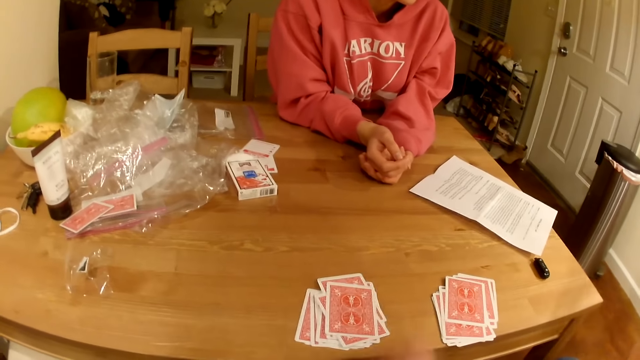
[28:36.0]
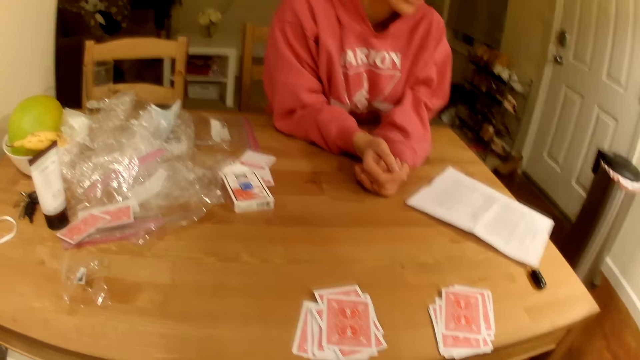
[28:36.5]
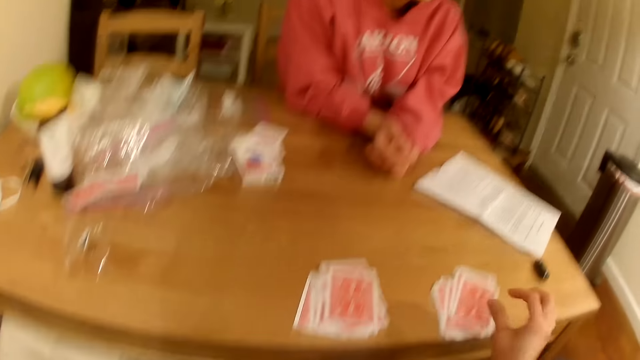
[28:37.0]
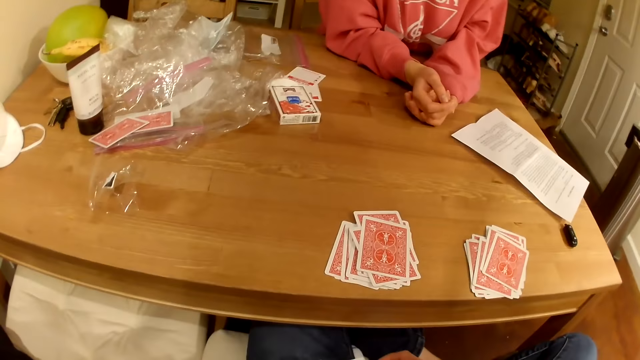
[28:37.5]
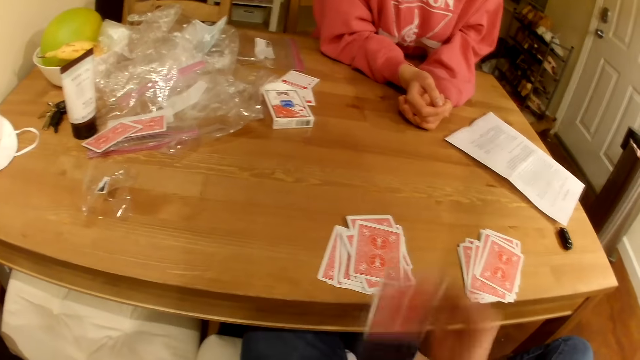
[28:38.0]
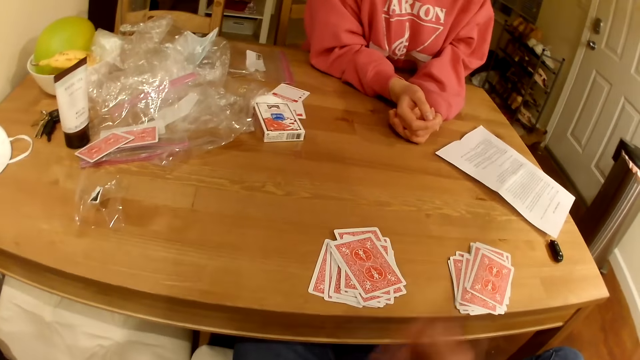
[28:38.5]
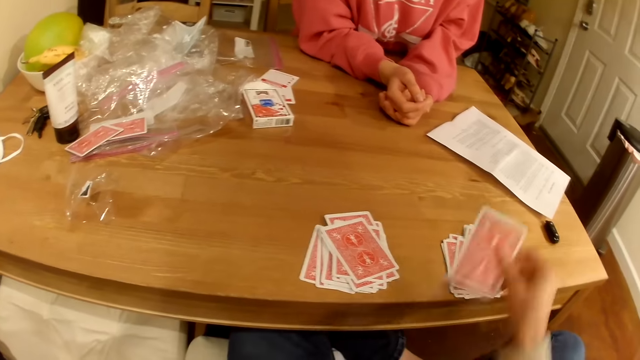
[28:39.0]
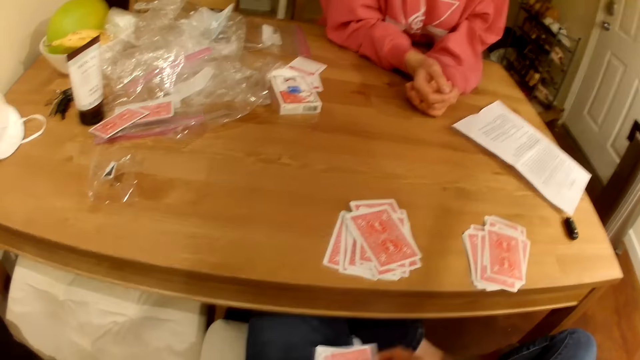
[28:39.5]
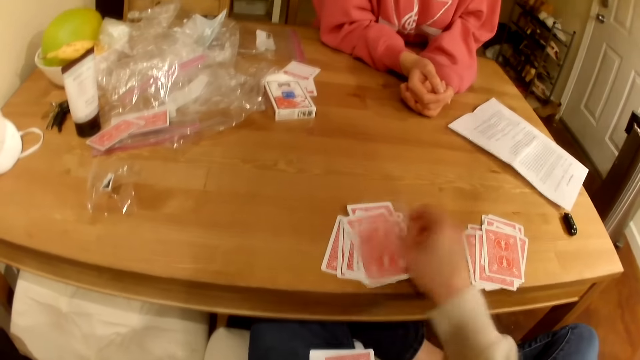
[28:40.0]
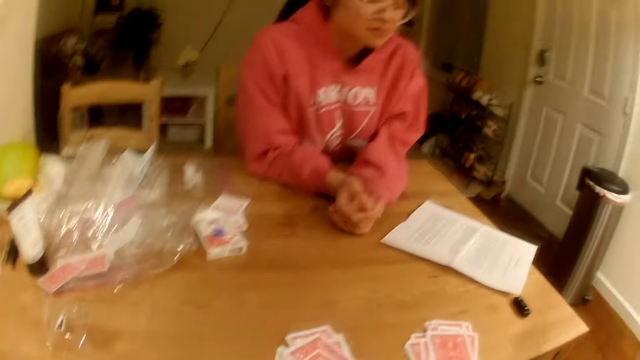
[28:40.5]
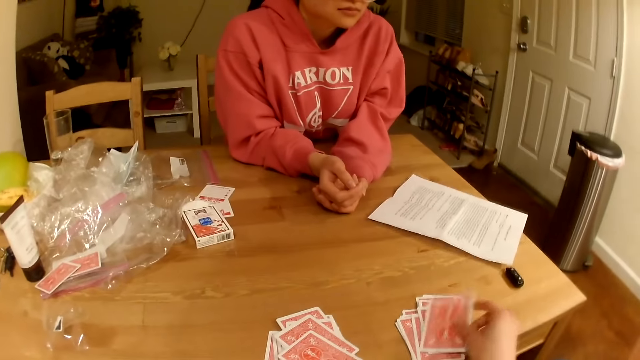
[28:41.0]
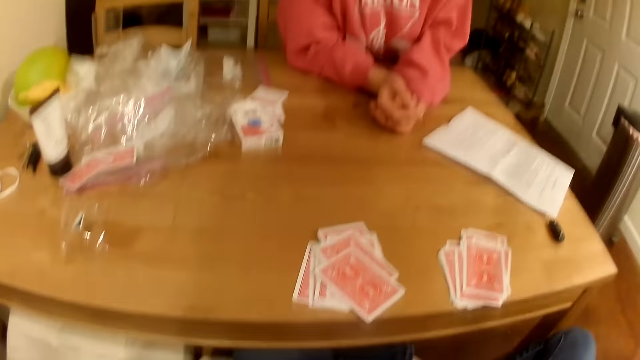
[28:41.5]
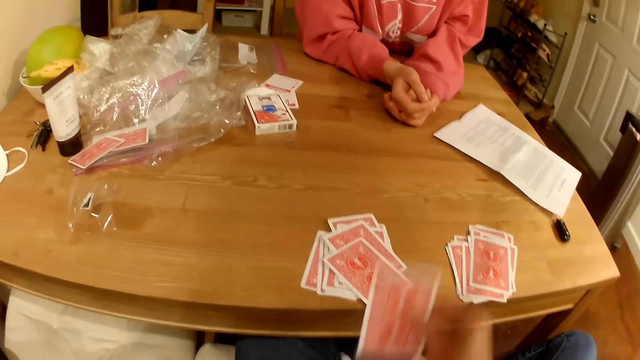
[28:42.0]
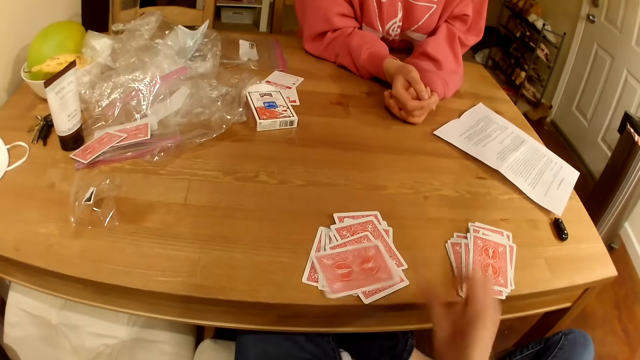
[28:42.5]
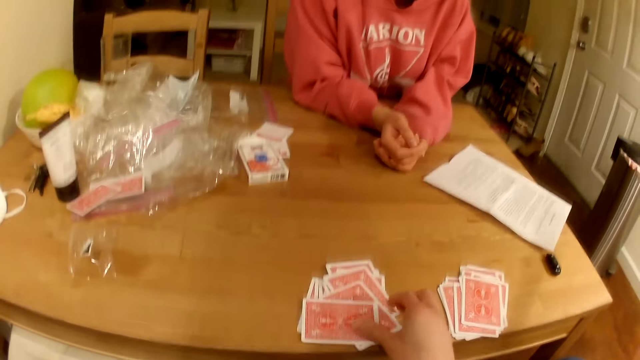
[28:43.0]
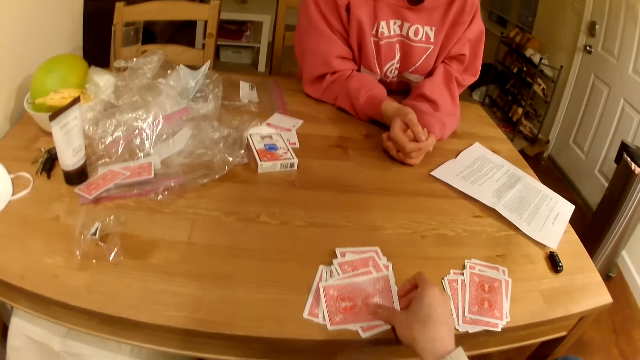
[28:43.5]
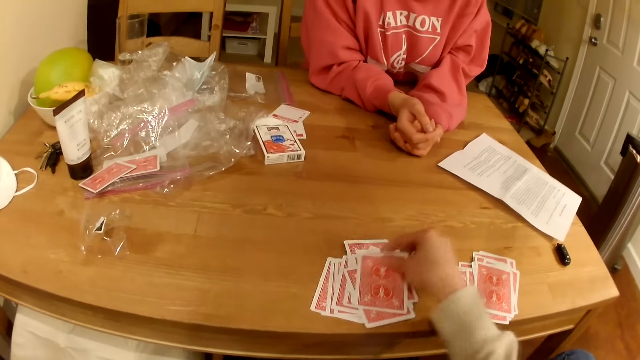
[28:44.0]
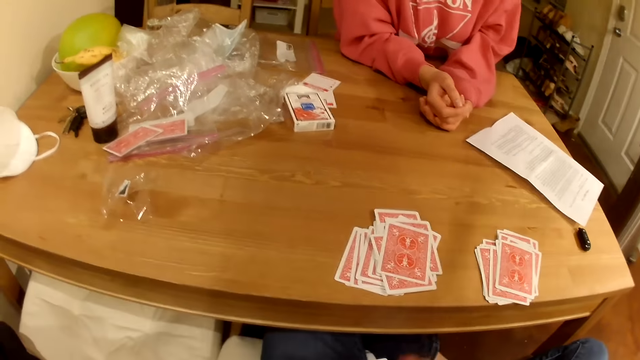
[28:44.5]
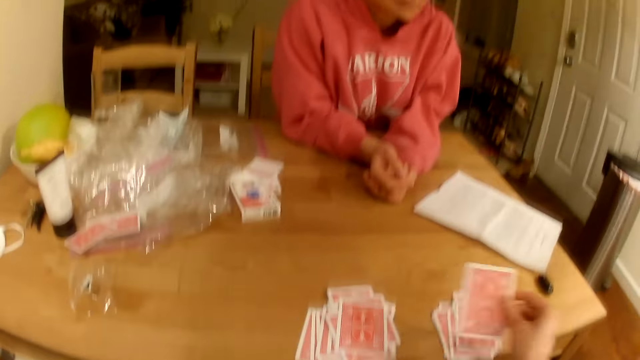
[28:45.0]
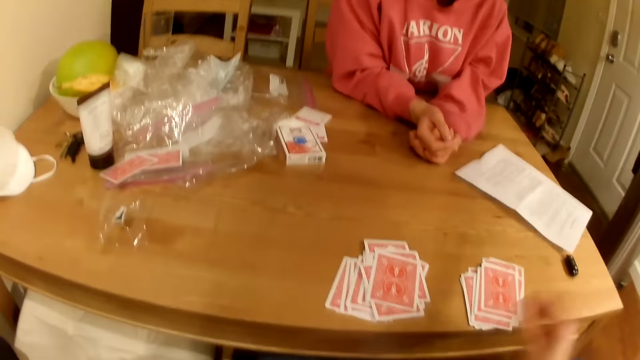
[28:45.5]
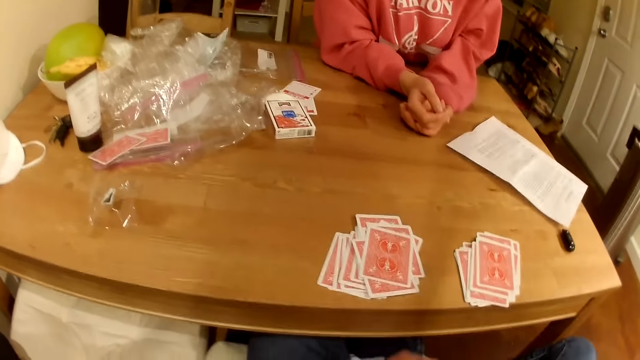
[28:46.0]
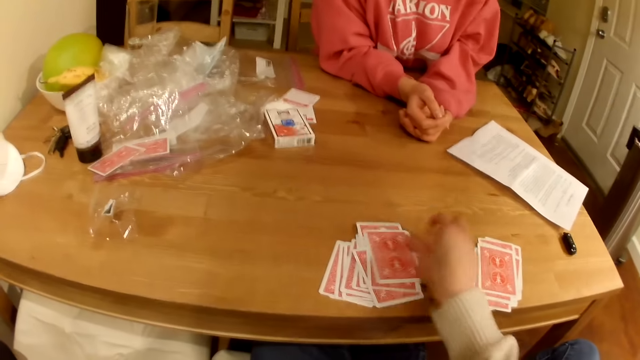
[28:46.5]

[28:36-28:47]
The camera wearer shares cards equally. They talk with a woman.

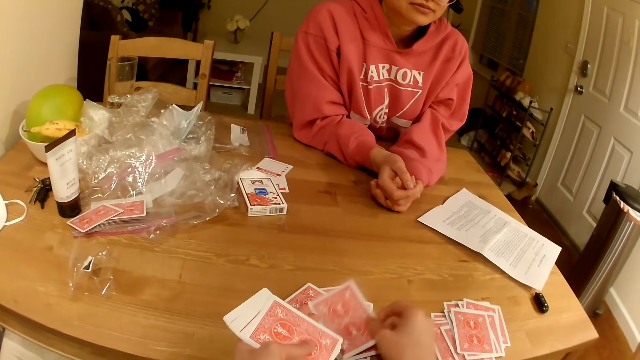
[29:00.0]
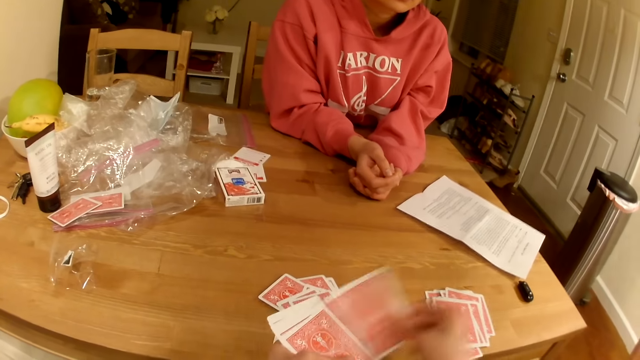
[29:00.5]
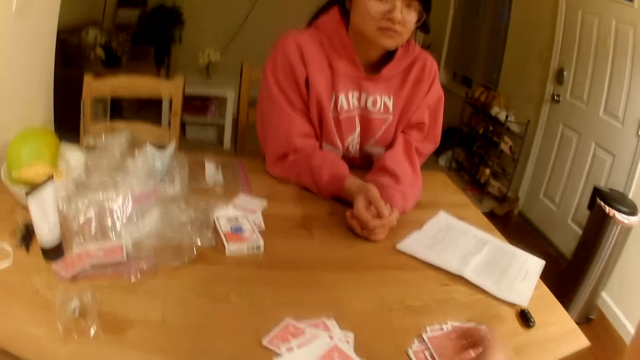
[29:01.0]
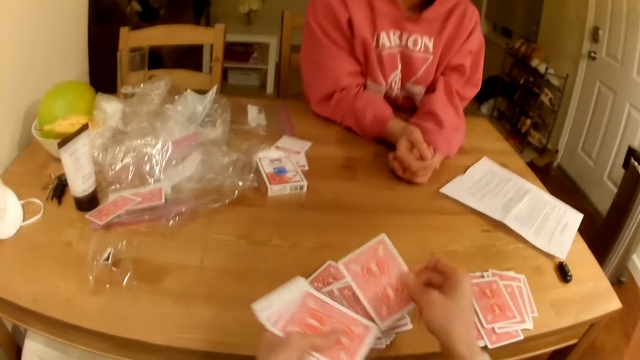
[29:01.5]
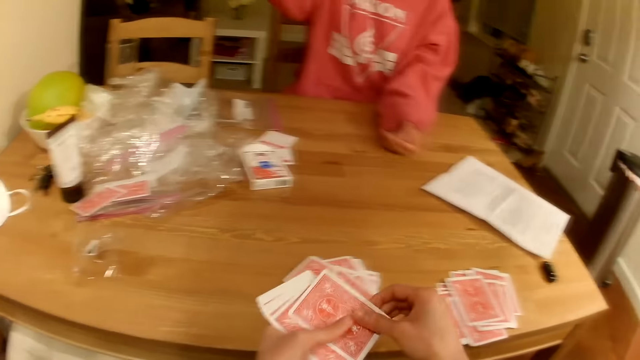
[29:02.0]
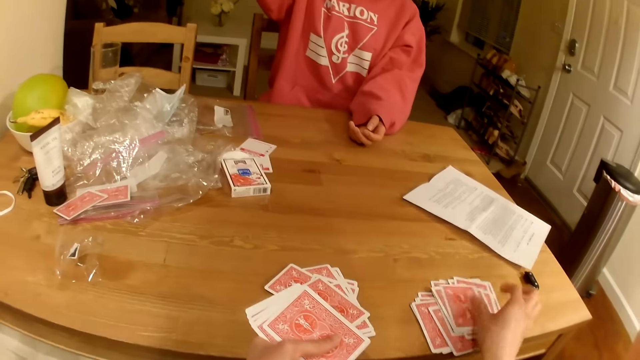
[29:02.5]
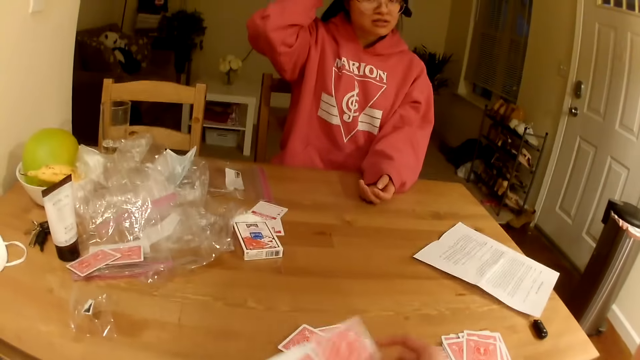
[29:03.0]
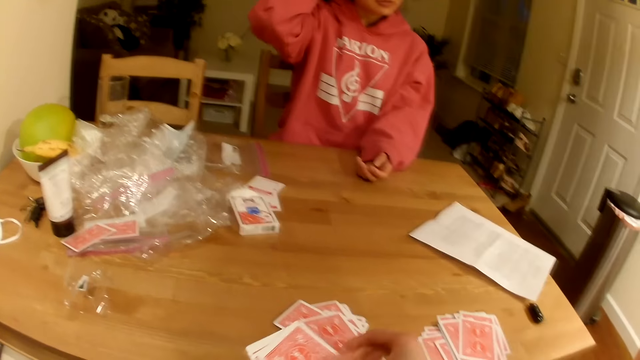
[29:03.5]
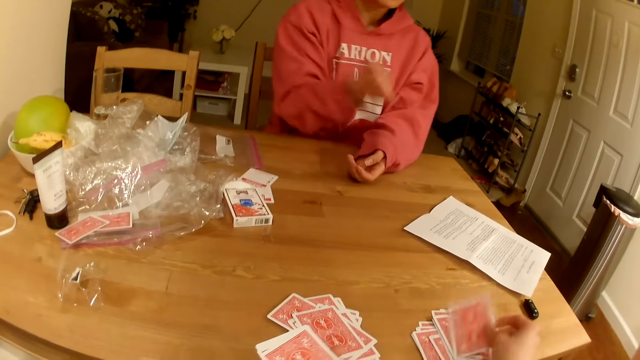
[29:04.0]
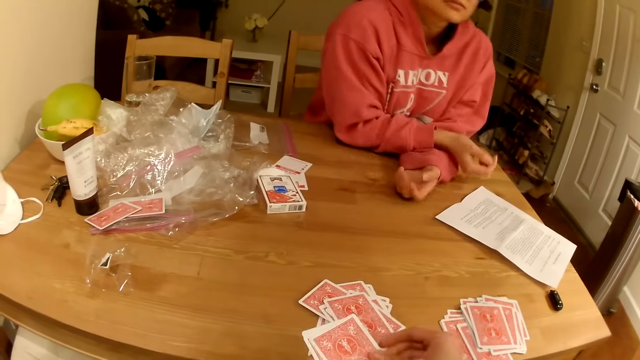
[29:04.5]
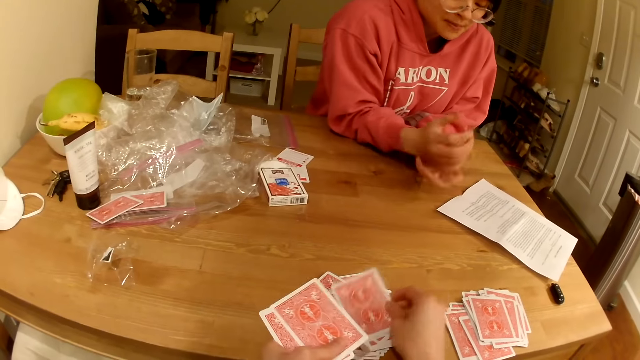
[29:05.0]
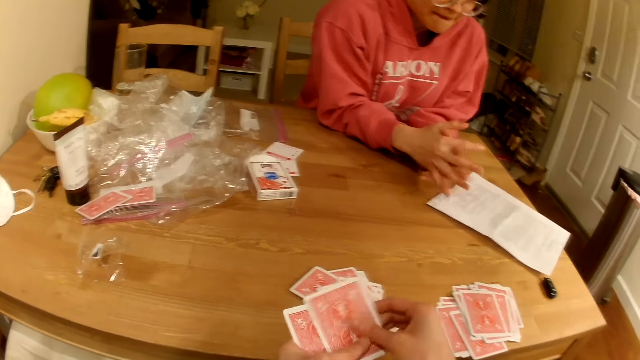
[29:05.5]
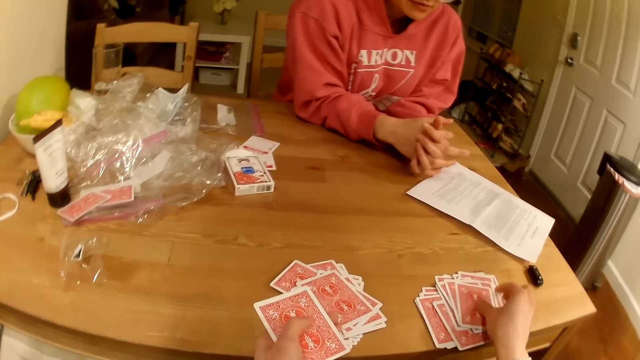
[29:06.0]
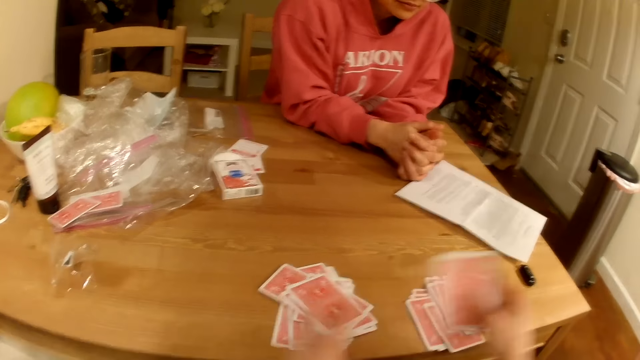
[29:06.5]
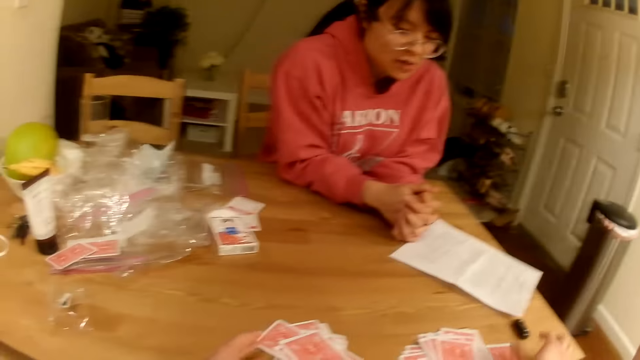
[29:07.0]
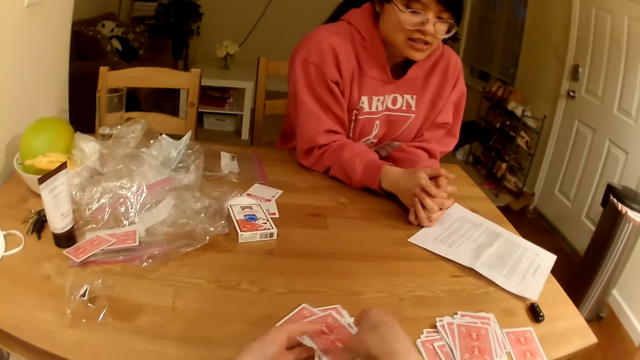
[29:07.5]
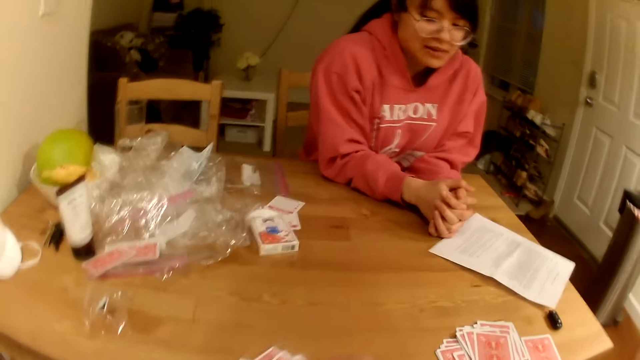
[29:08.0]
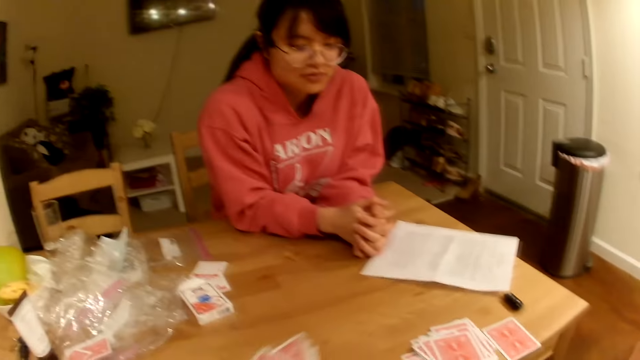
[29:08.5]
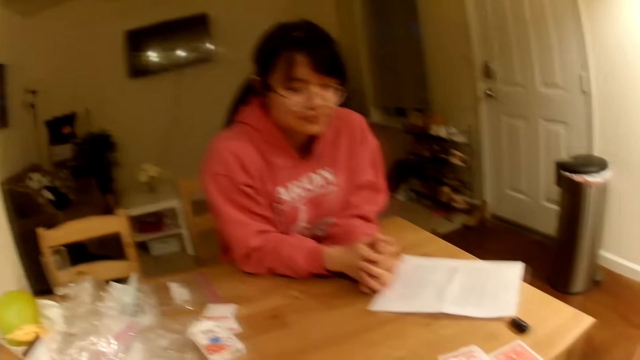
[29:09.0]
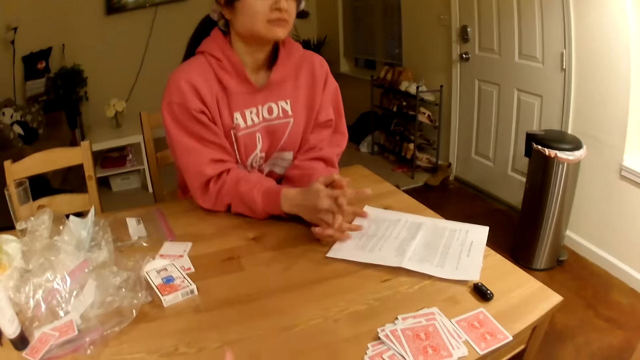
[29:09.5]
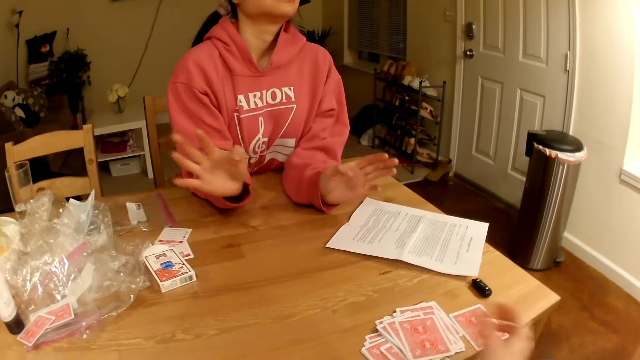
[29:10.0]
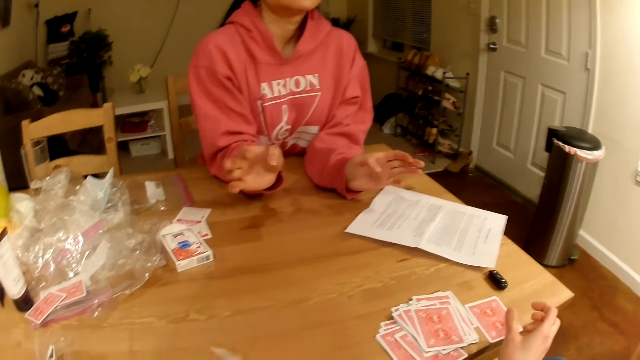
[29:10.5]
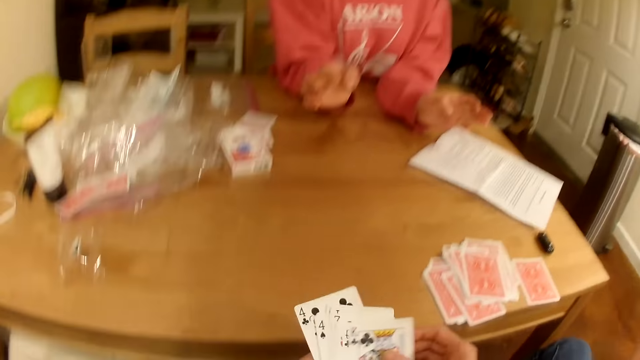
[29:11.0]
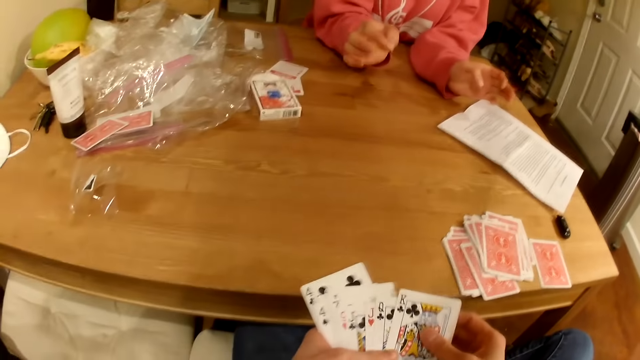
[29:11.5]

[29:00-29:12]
A woman touches the hair. The camera wearer picks up playing cards on the table. The woman talks with the camera wearer.
